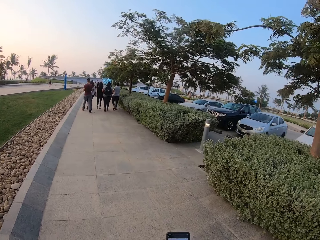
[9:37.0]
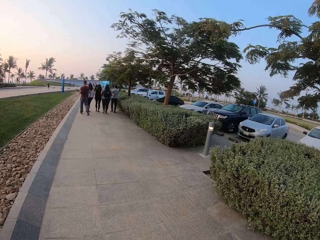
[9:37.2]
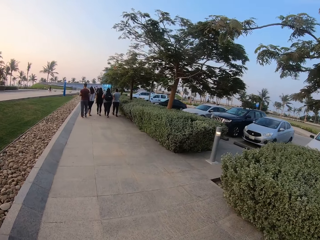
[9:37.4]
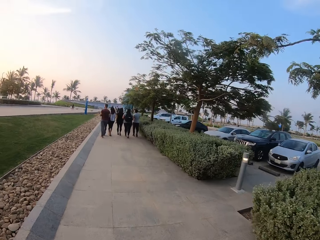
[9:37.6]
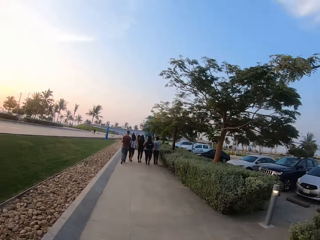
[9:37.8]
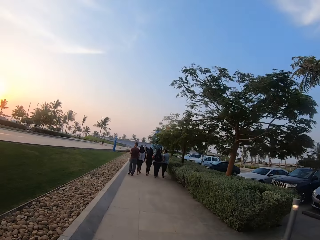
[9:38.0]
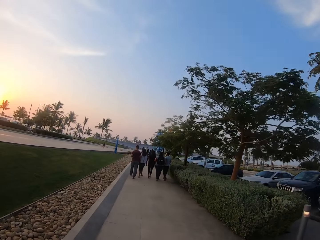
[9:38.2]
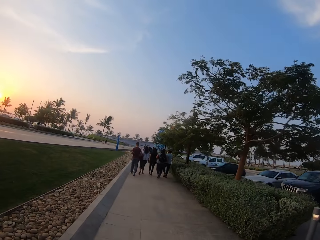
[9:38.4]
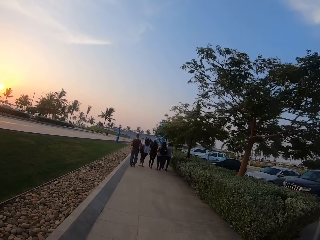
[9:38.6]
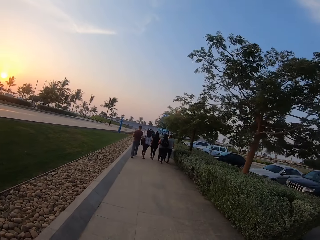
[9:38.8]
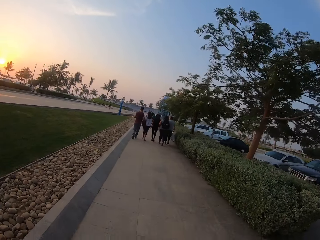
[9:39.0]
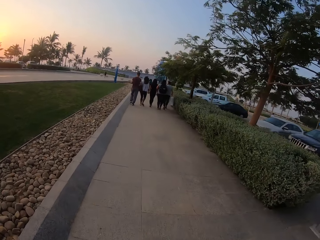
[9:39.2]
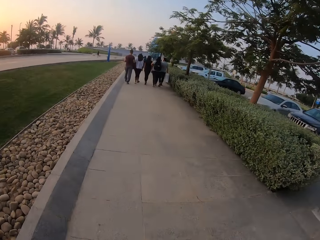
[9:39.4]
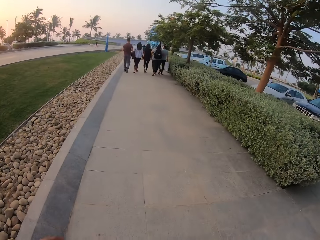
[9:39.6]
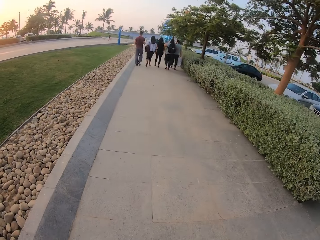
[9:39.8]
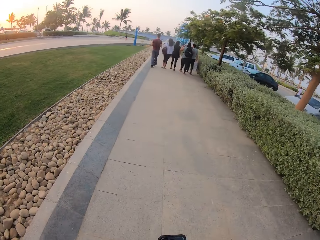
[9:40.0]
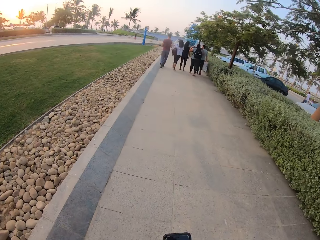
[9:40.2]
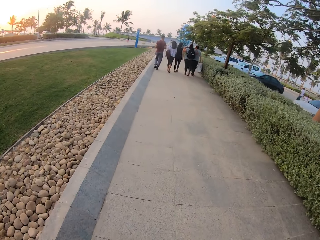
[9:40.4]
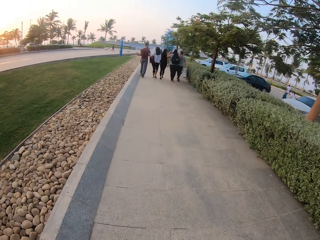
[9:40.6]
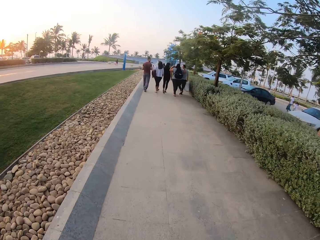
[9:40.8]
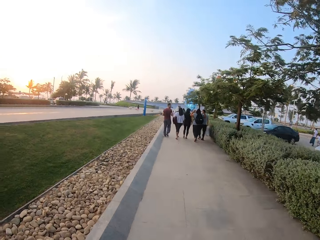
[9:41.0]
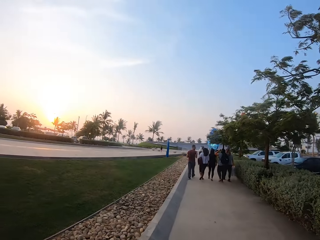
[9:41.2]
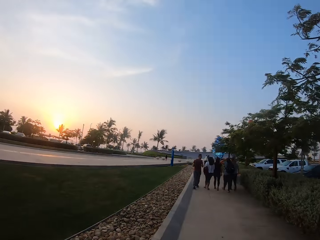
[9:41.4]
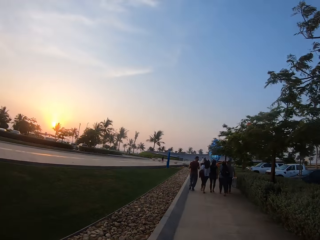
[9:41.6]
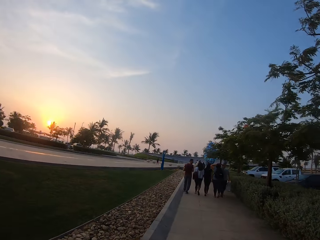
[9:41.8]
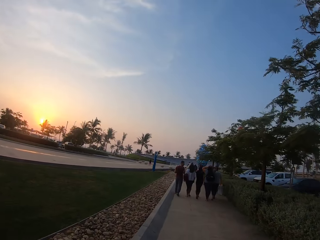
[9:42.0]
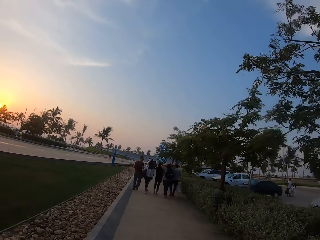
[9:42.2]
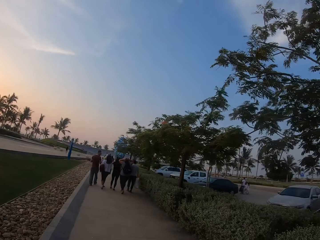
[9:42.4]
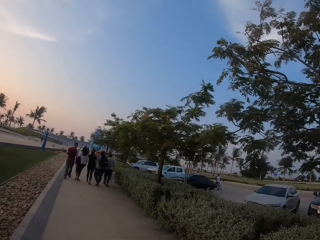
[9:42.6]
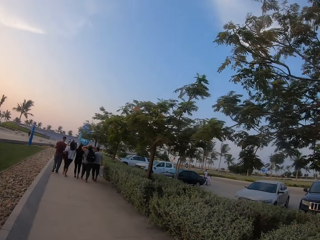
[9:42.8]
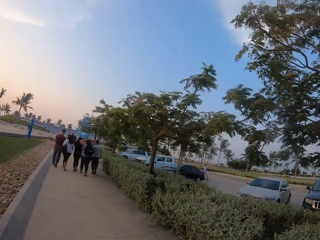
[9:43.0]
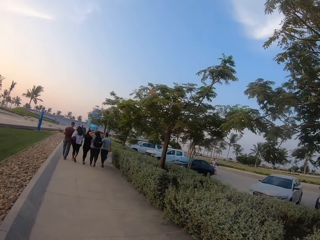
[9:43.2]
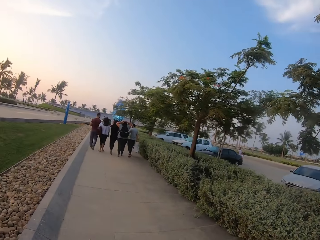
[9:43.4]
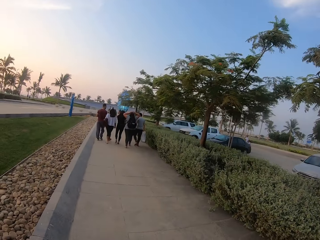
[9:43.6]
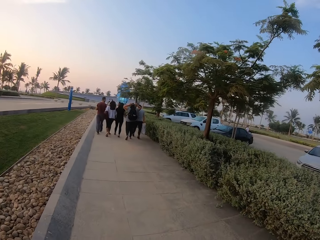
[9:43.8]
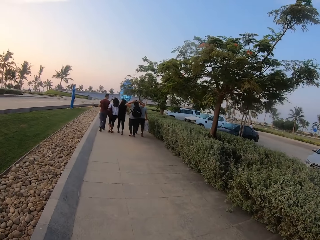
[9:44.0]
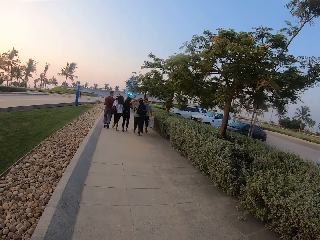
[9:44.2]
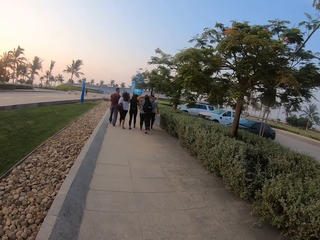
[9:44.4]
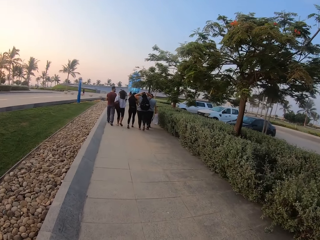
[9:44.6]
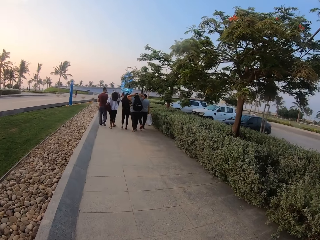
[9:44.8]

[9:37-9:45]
The camera wearer looks at the people working along the road.

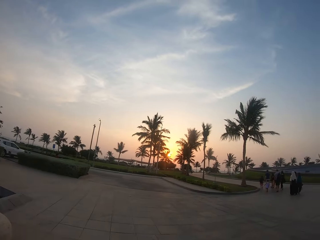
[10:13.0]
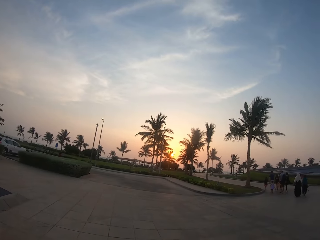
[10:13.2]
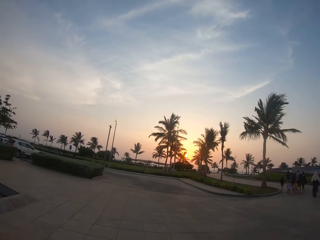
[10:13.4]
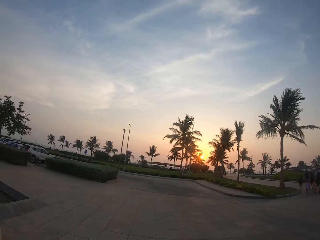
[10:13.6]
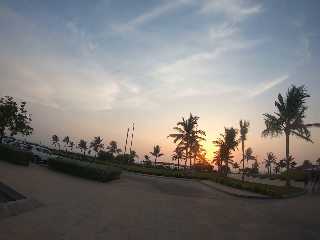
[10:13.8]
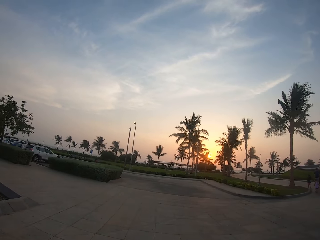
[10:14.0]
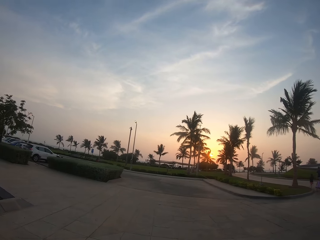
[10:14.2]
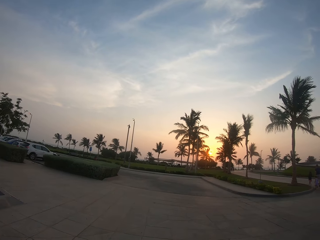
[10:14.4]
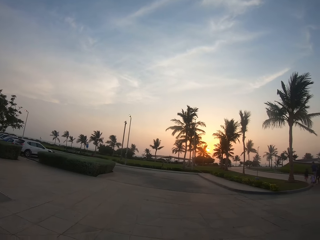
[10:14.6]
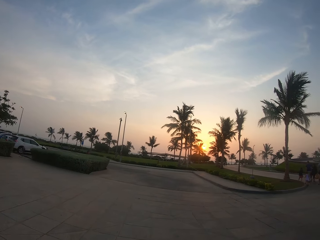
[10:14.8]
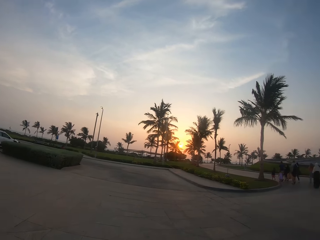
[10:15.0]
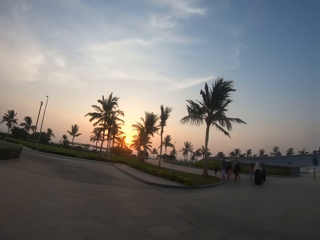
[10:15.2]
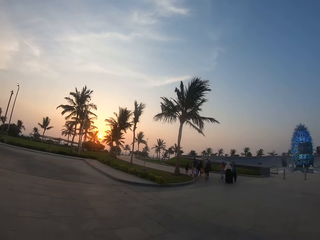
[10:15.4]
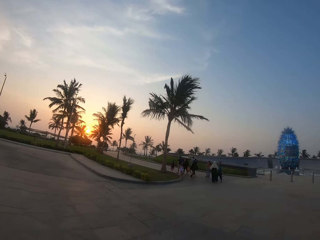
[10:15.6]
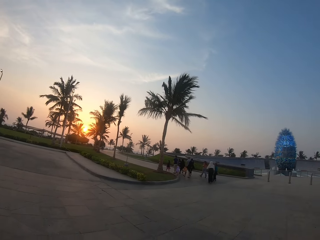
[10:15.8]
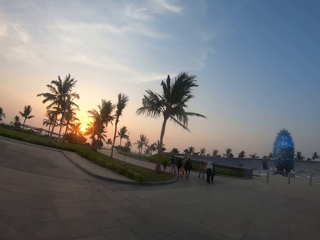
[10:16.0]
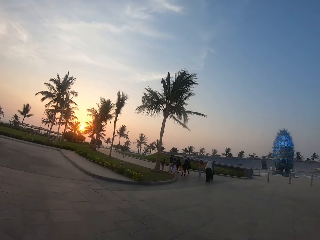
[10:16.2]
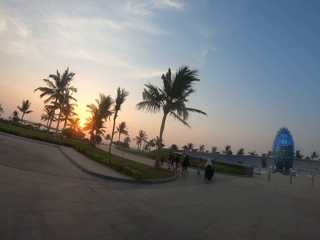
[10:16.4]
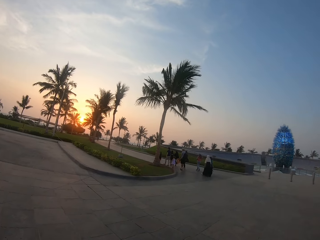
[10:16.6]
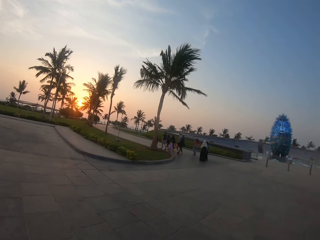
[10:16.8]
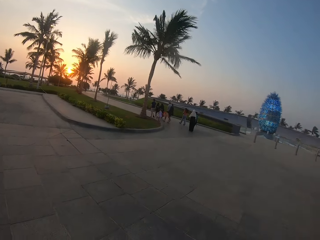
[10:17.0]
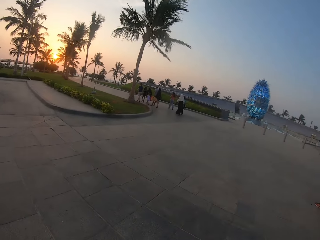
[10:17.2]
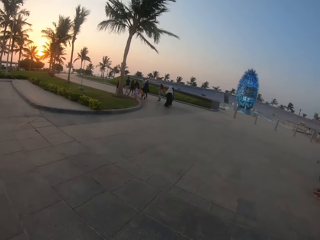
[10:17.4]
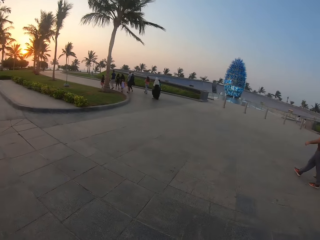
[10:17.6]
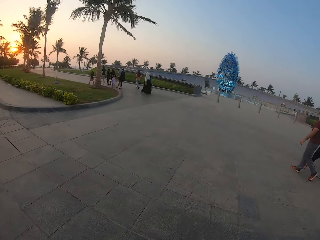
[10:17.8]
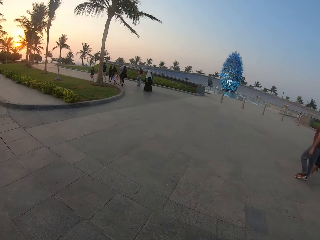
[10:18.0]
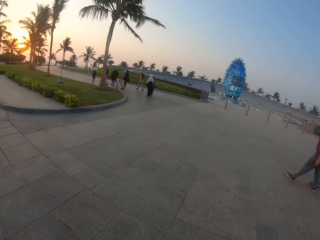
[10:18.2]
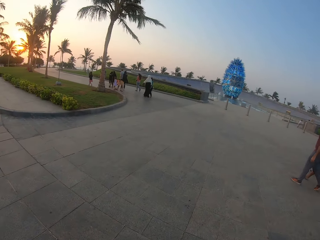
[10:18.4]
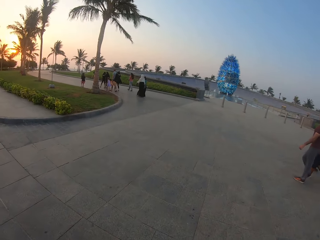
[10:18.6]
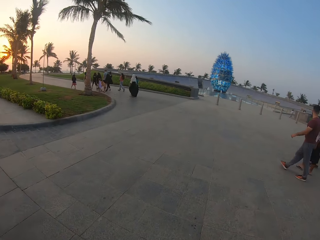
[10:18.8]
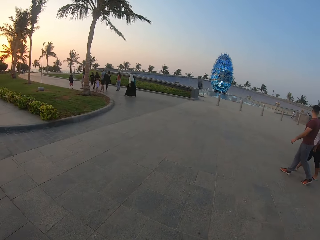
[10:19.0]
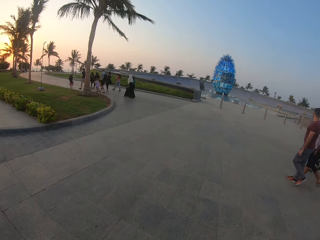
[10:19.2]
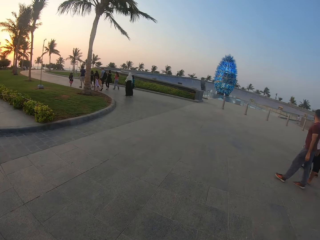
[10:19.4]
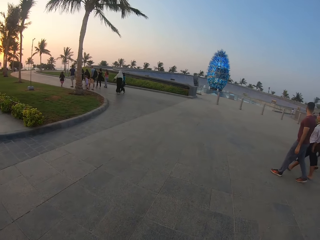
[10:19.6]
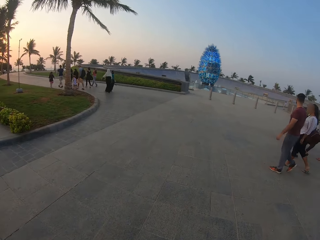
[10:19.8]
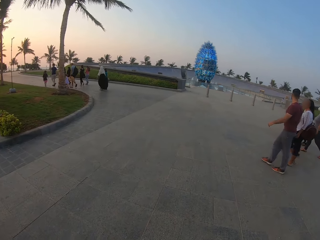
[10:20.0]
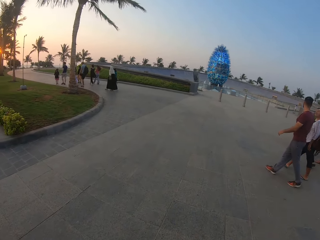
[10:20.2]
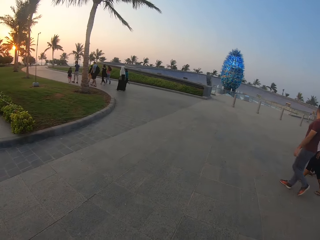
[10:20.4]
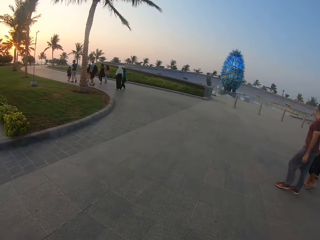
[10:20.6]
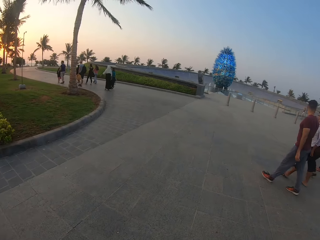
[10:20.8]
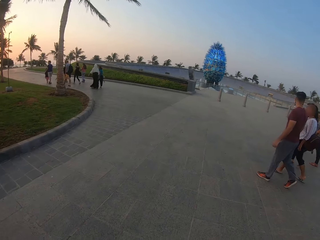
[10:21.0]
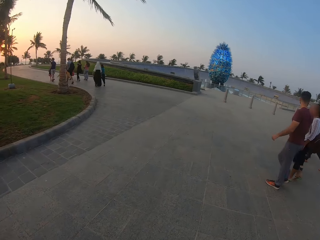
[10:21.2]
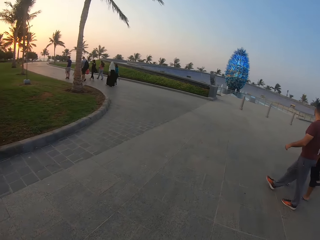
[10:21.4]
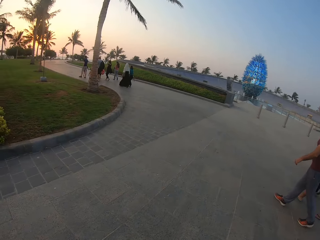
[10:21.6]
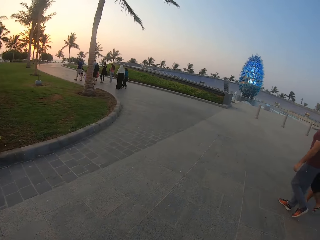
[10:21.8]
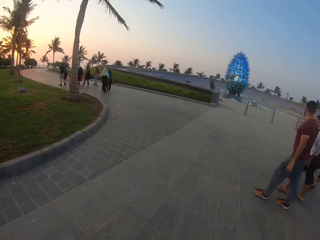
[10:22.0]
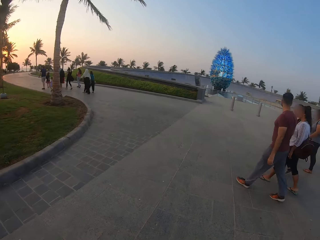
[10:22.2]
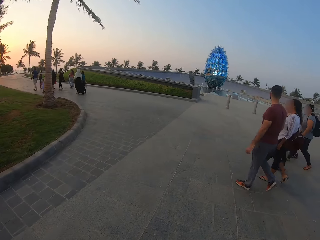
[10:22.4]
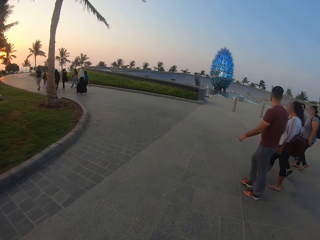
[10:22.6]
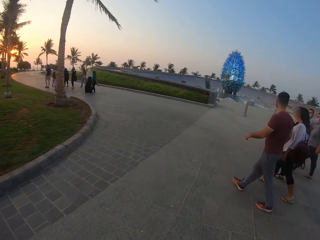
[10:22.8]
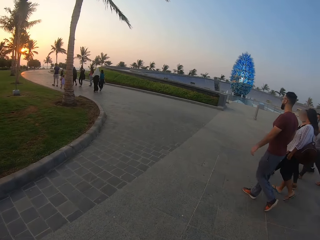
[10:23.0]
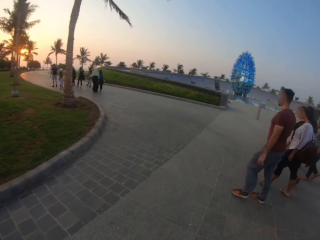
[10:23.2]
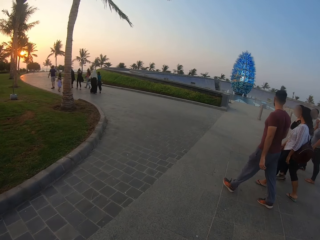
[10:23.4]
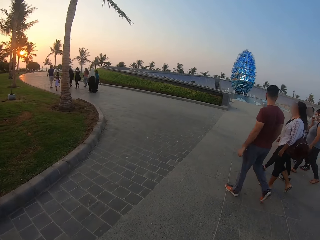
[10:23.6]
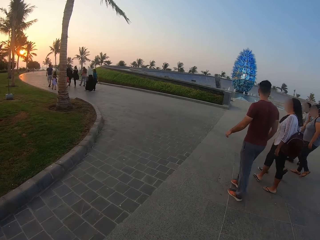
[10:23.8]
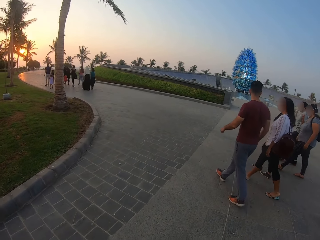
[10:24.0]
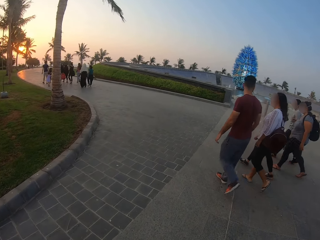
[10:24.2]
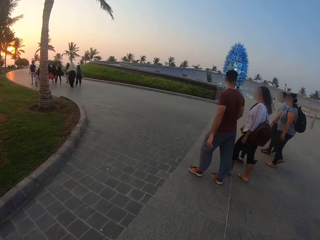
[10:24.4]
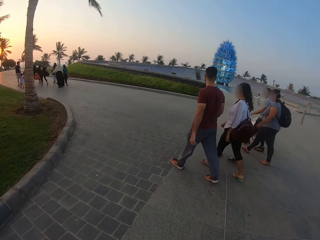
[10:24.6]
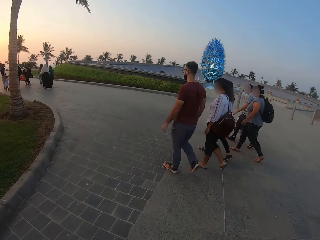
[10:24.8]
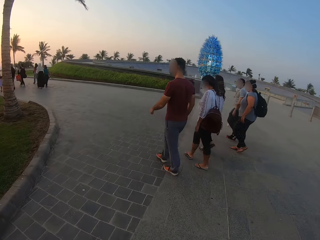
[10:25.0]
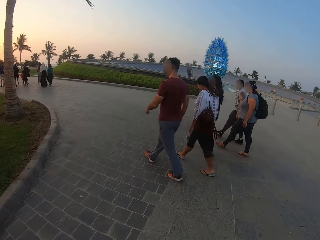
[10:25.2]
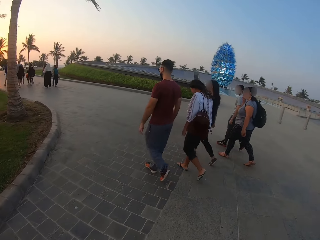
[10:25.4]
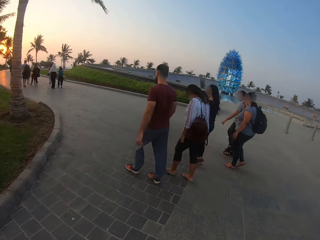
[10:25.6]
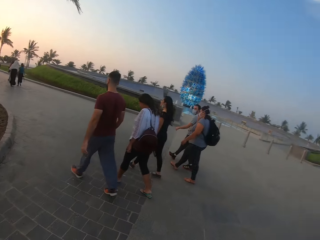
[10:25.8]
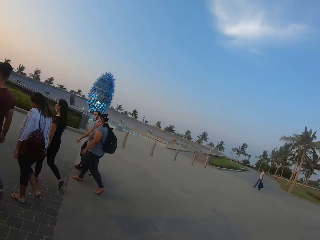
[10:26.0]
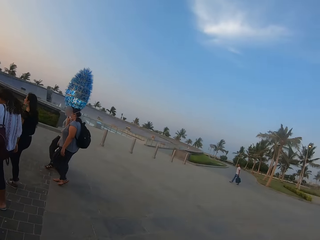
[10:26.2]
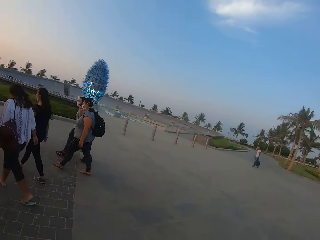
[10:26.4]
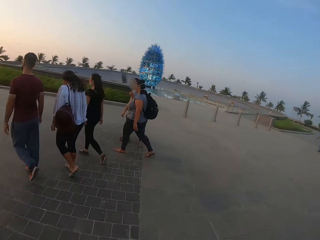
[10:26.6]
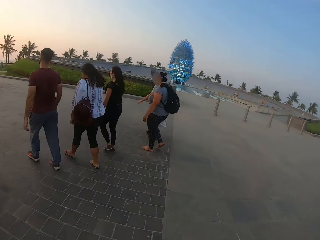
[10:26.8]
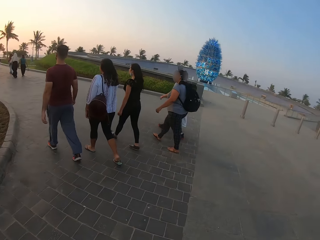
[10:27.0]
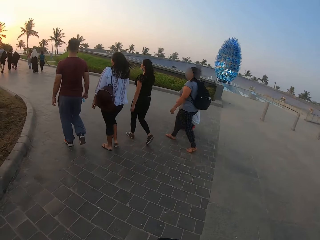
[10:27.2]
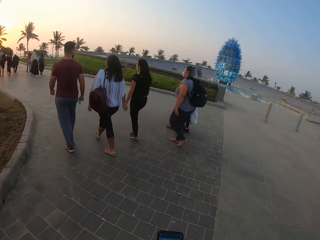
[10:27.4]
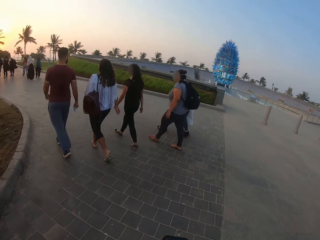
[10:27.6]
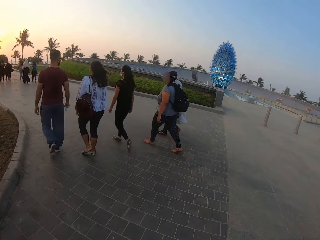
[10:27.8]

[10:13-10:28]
The camera wearer walks along the road. Three ladies, a man and another man walk on a pathway. Two of the ladies carry the tourist bags.
